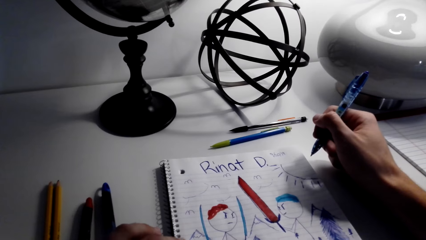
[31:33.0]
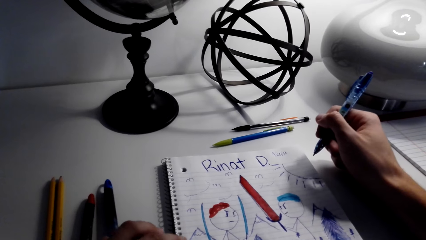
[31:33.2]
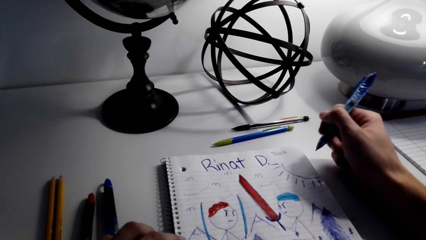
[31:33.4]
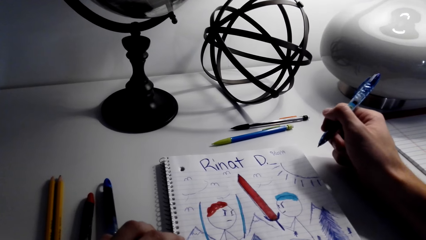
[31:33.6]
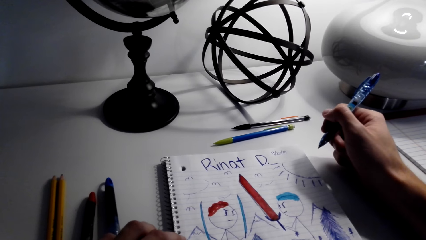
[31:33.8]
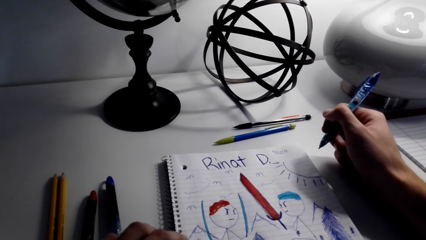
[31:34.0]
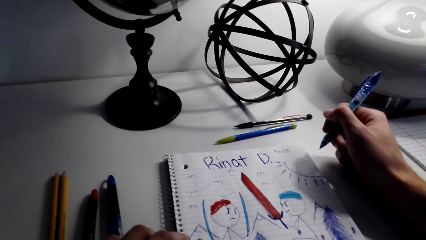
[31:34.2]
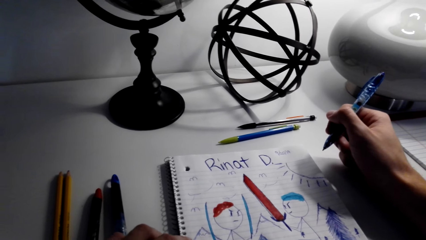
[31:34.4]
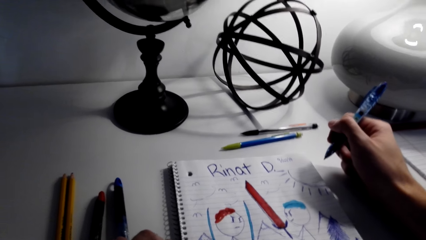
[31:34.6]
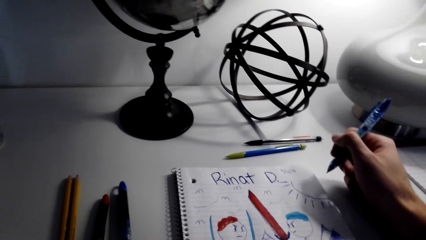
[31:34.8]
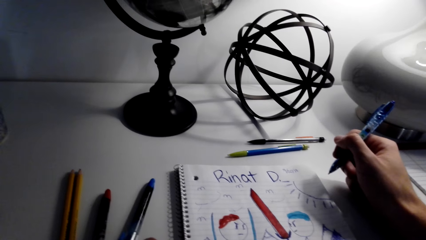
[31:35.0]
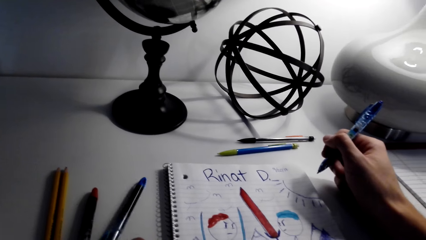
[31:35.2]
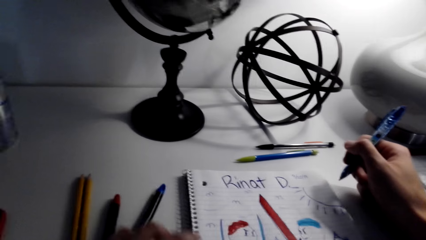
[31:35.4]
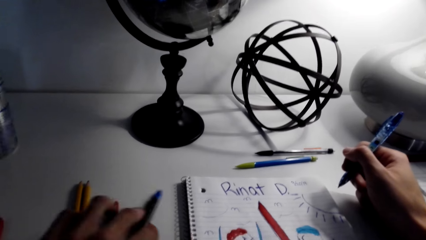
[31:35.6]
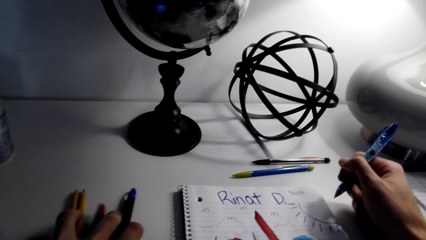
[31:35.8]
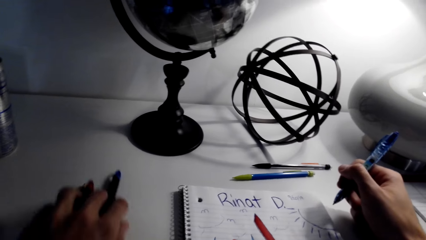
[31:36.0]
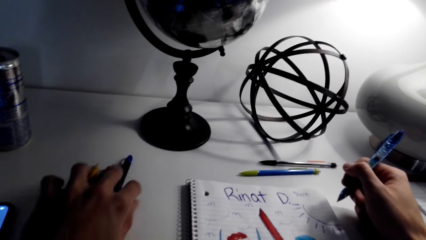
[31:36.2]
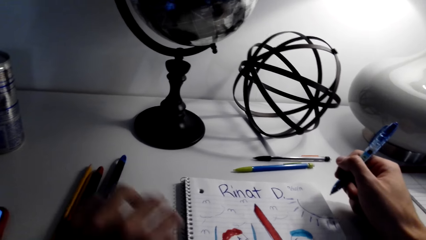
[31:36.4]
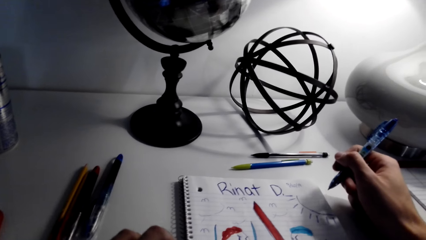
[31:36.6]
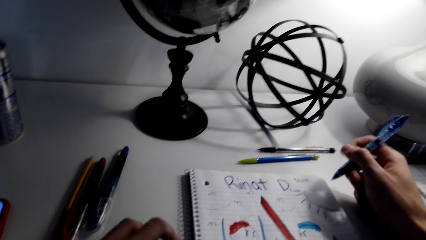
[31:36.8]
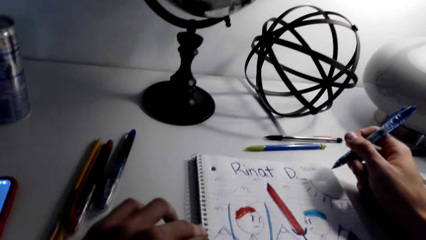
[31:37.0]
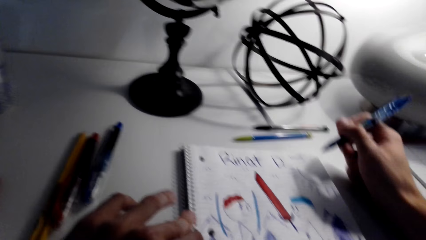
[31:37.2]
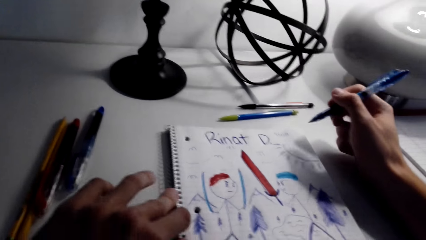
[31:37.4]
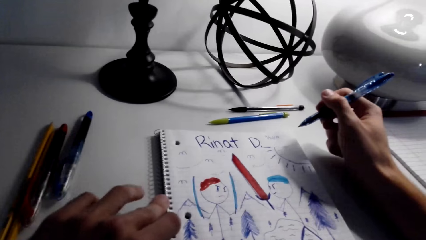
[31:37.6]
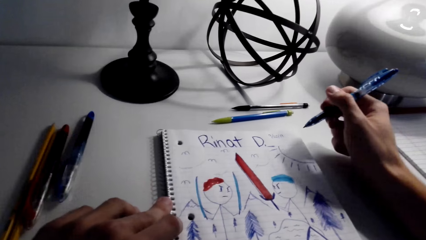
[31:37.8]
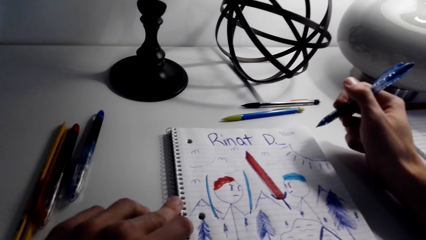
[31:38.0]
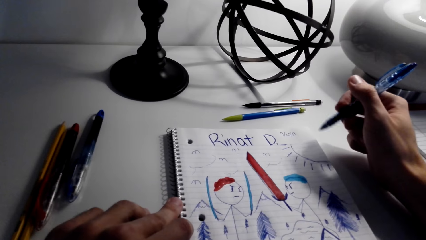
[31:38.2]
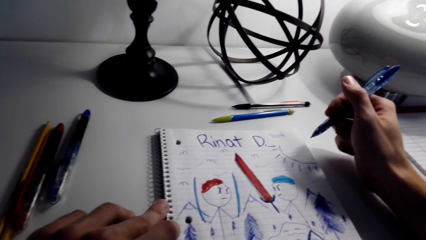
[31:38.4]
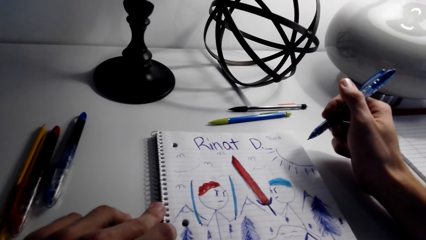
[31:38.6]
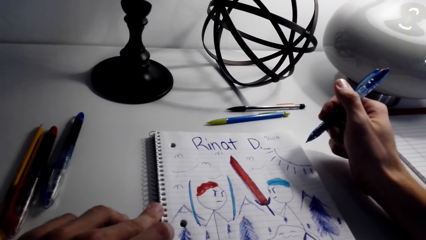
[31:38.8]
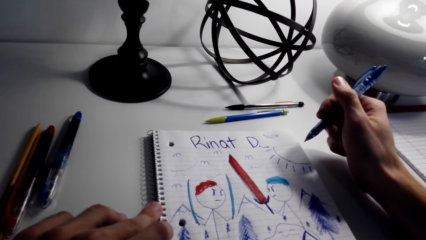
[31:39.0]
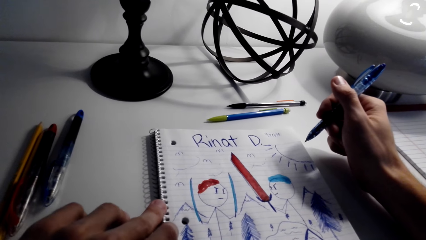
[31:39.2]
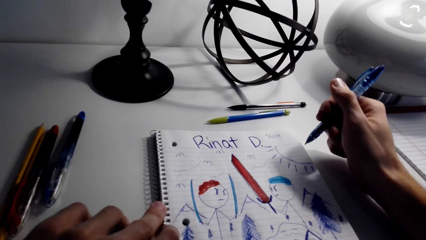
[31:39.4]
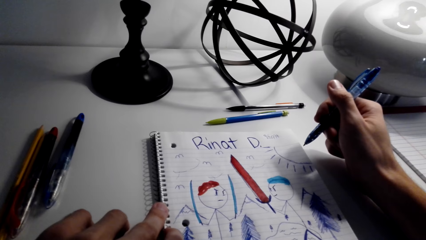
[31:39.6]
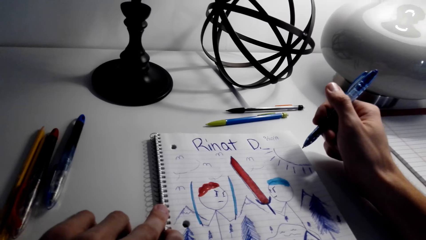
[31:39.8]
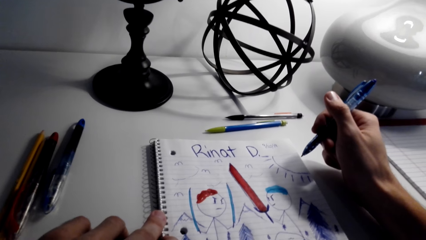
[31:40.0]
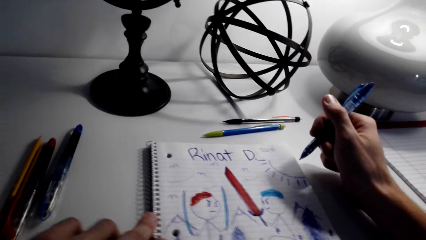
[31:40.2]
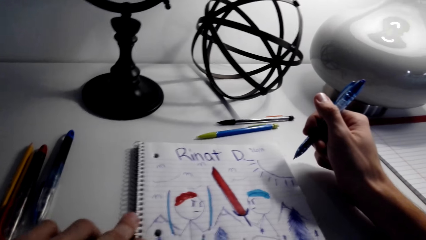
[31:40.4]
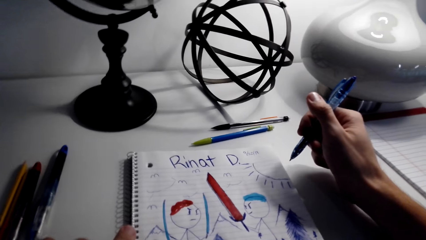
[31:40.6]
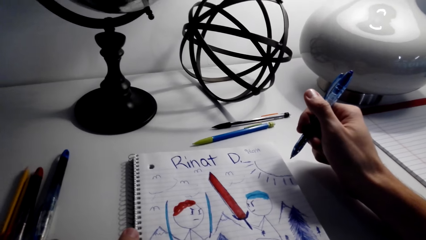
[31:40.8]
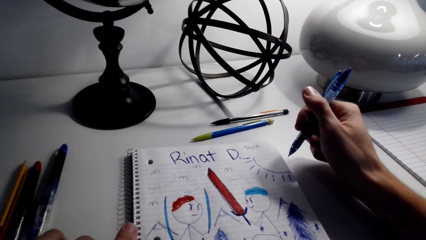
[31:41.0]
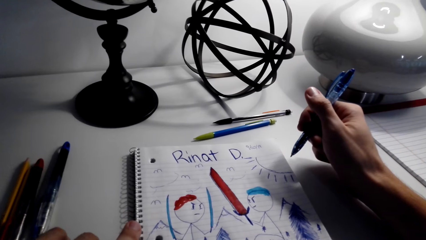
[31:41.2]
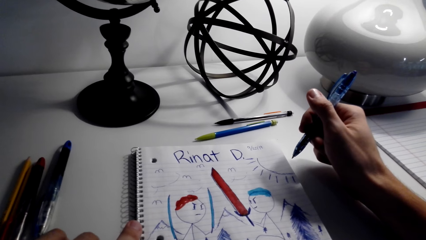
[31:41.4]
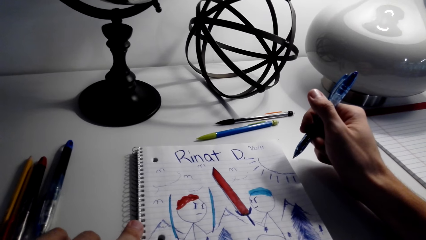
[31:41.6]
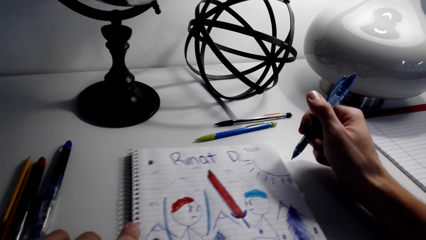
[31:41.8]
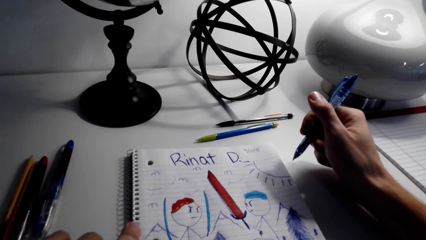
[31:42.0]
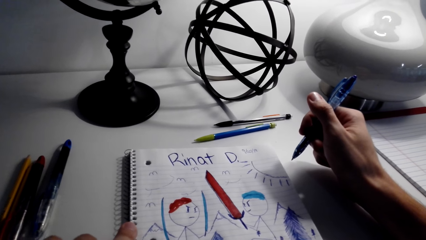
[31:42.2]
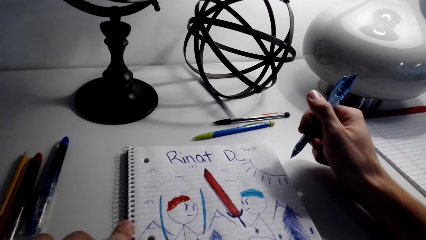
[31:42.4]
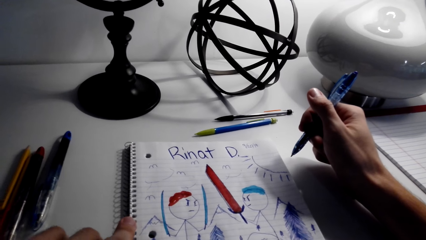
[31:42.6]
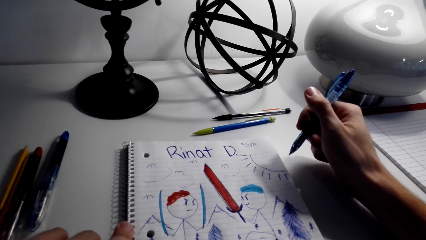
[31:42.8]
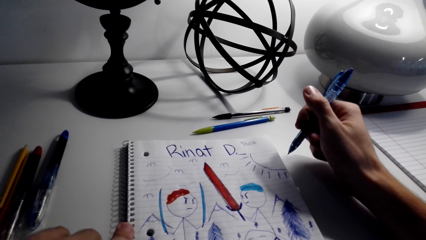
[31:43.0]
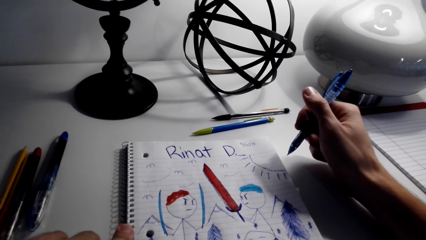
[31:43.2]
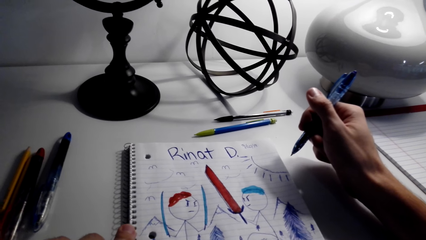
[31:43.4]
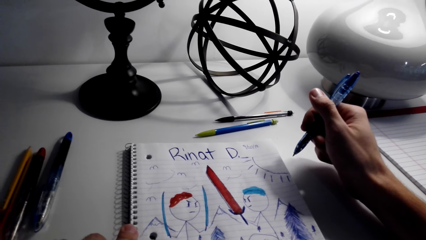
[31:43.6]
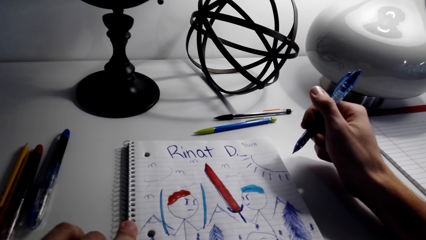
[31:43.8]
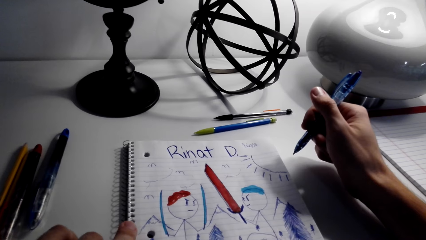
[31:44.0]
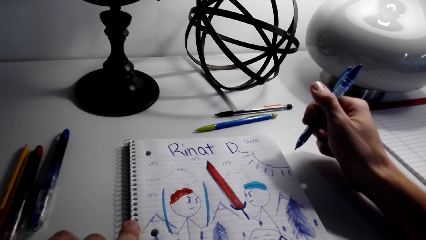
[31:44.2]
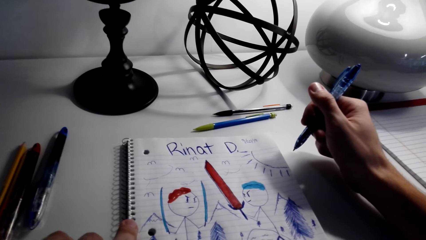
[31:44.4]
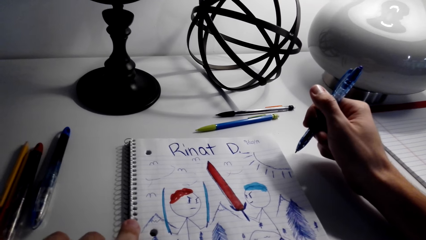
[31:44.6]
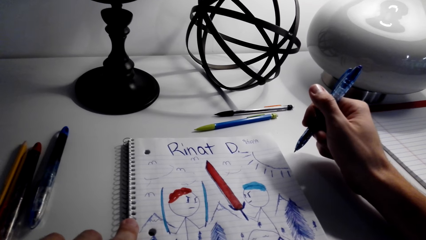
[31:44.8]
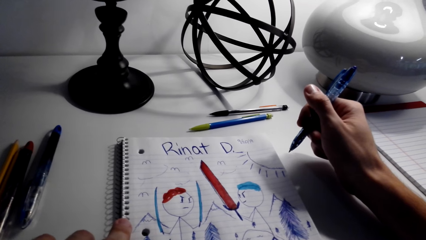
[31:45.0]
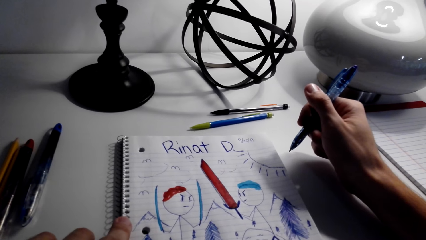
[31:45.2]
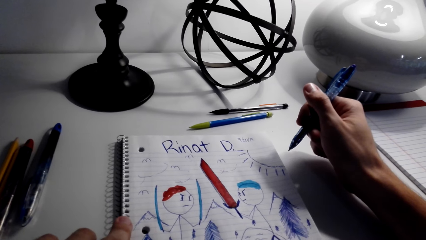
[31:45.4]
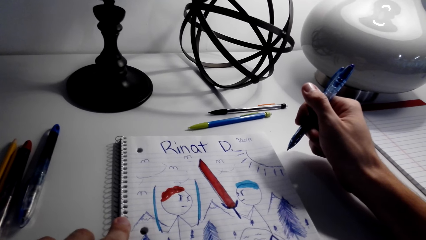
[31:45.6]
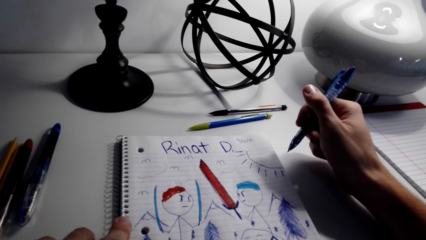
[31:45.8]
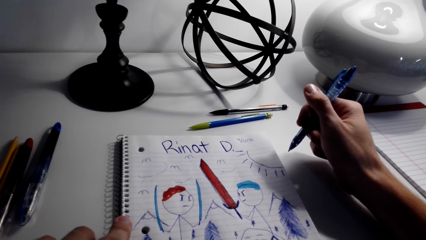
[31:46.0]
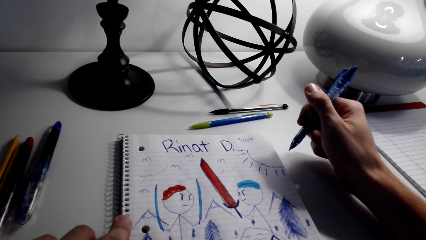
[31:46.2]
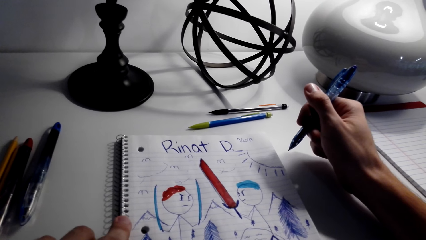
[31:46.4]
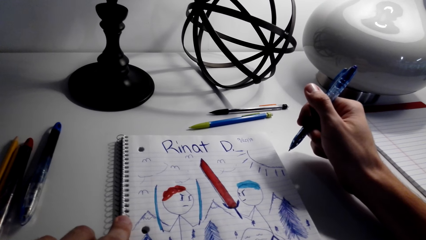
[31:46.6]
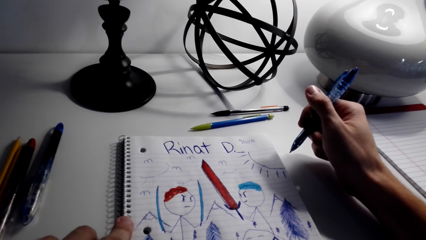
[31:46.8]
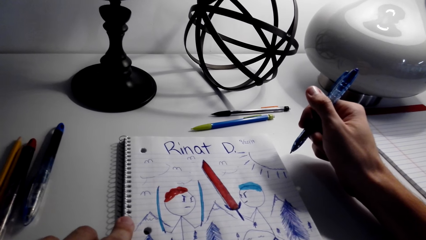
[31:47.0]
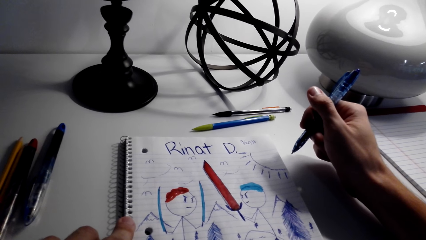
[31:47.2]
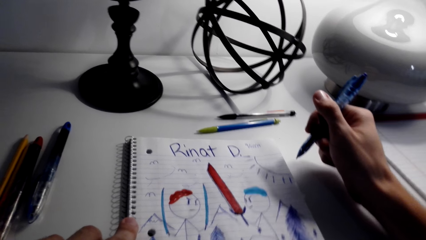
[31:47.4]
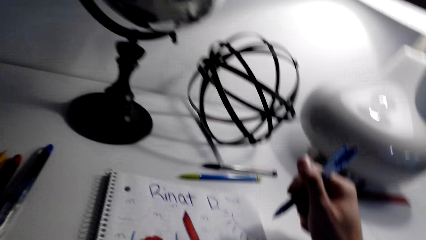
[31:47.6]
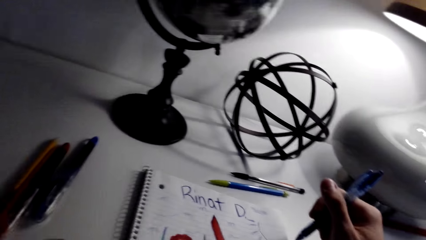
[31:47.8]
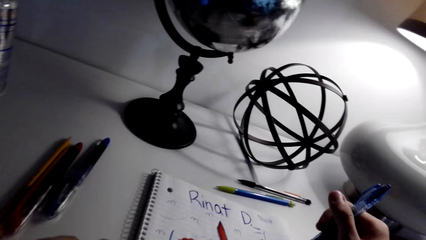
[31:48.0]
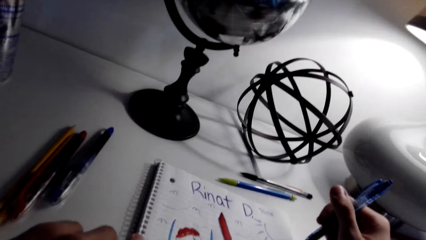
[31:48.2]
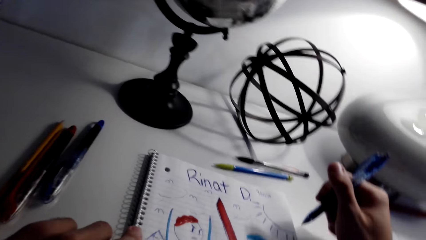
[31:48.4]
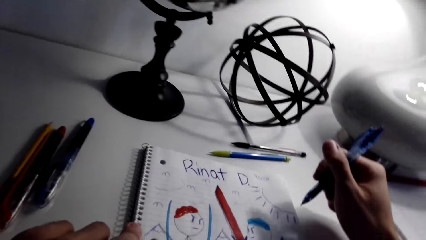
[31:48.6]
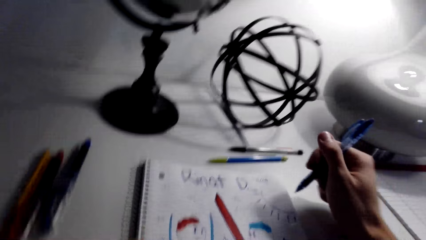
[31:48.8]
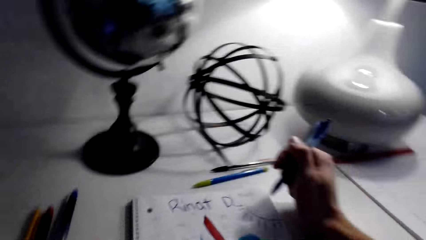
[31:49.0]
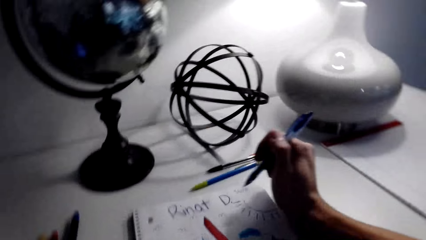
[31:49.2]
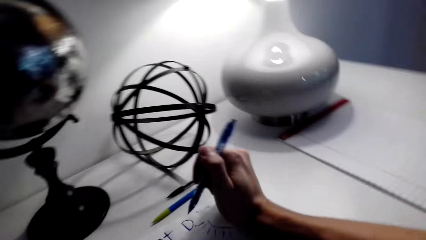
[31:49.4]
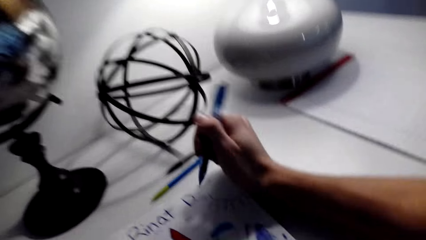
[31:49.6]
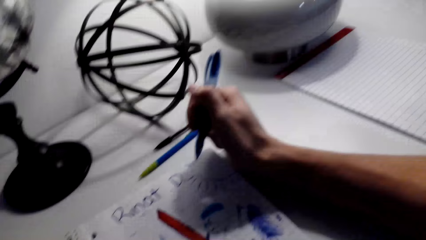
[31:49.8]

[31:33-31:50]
The camera wearer stares at the sketch. They move the pens to the side. They stare at the sketch.
